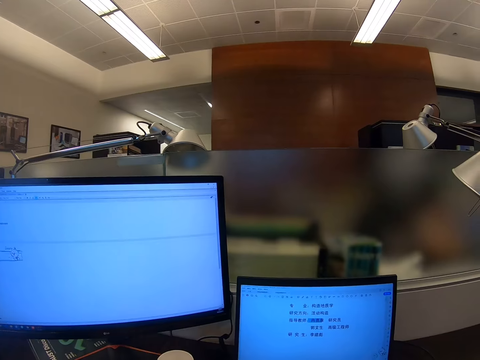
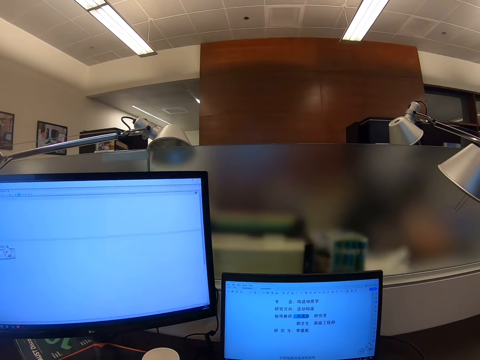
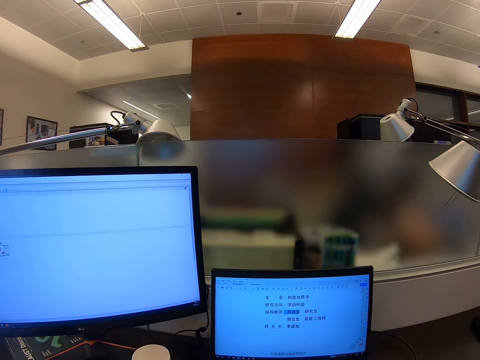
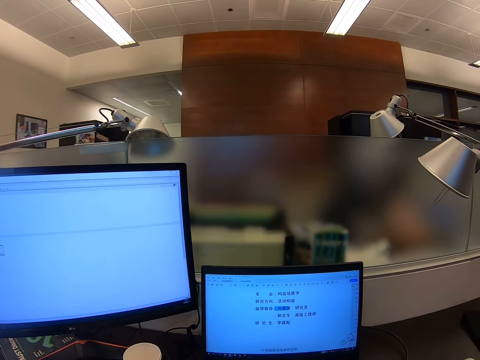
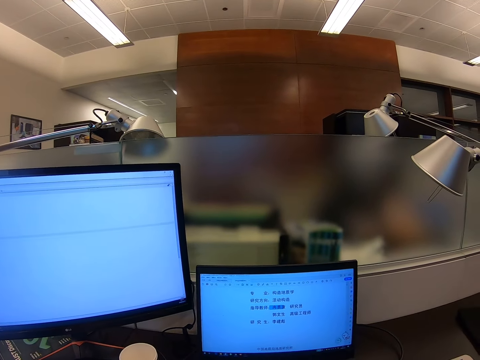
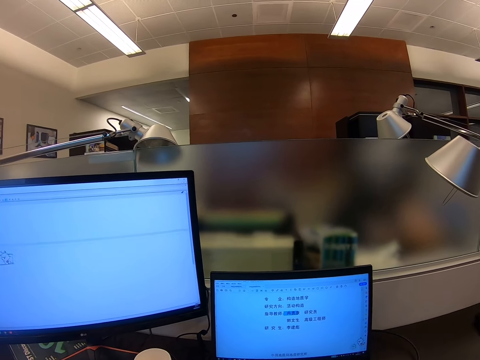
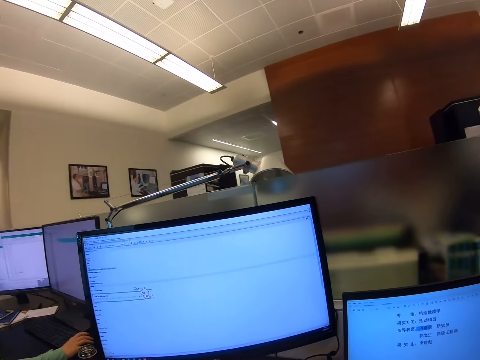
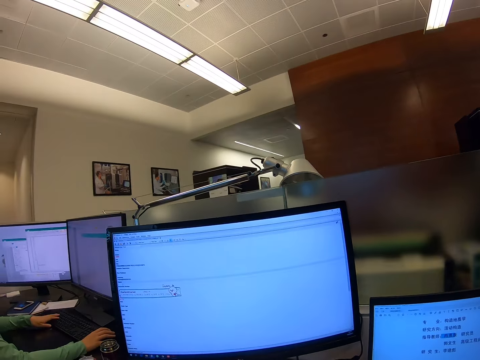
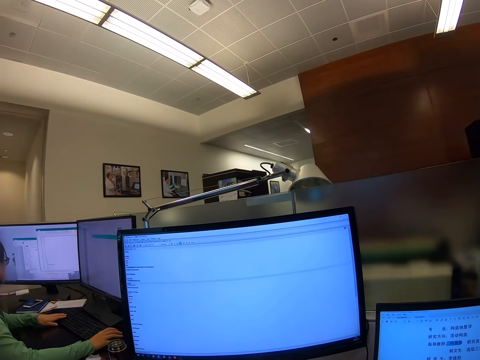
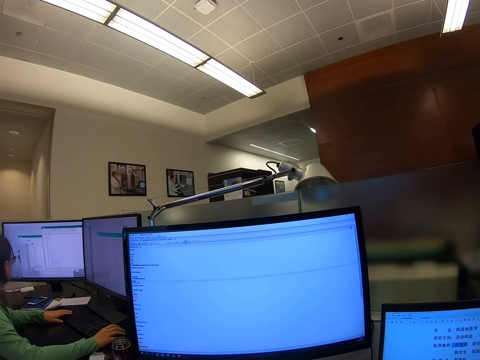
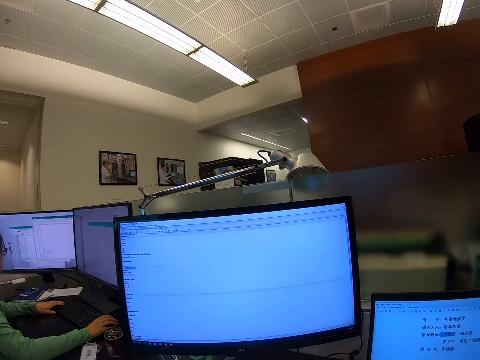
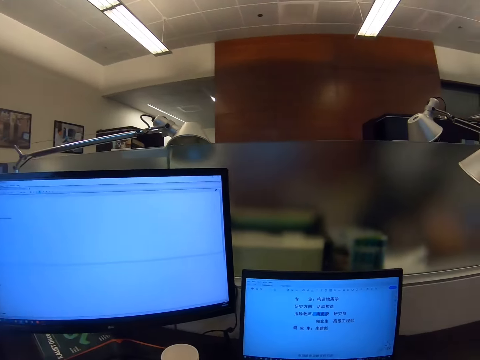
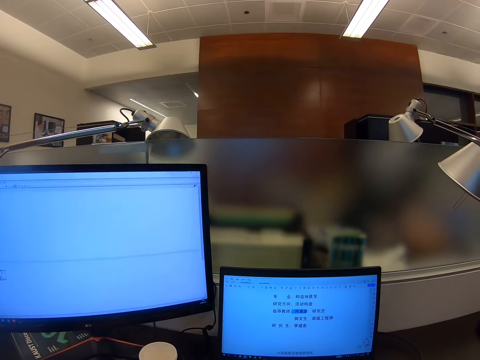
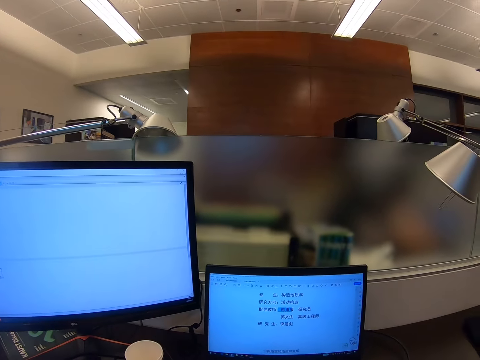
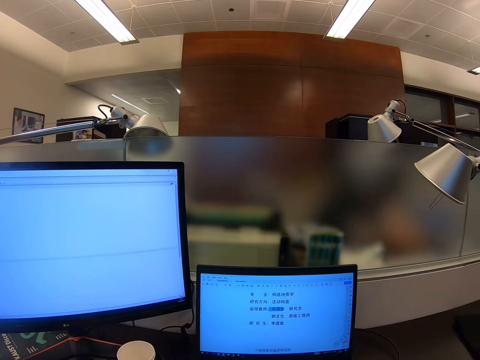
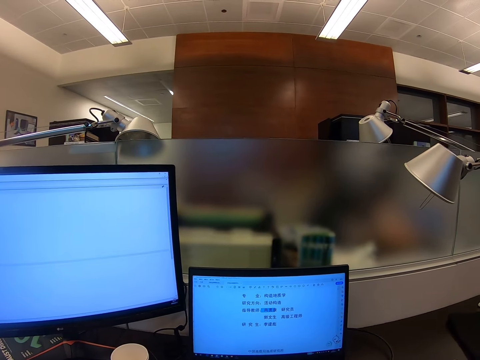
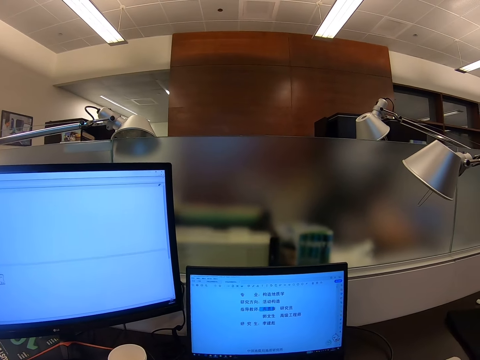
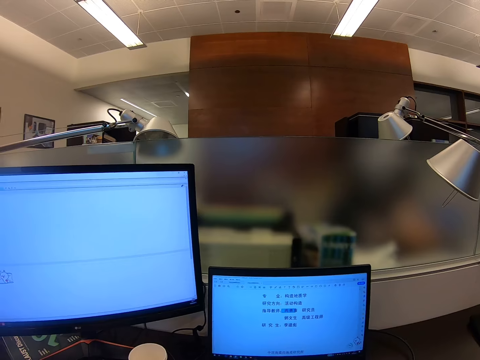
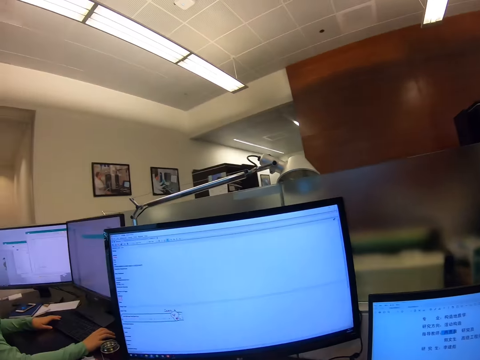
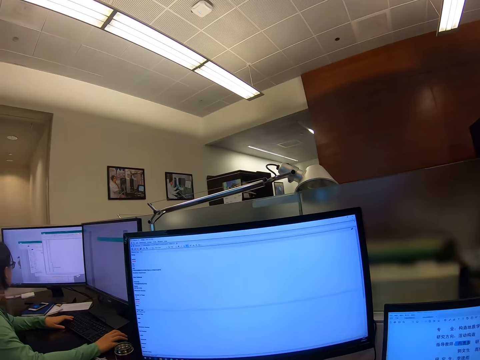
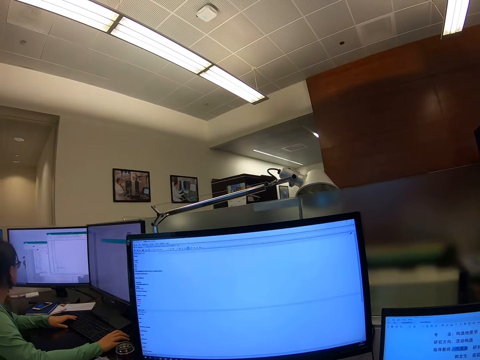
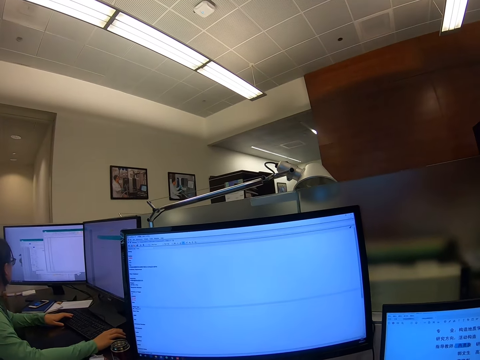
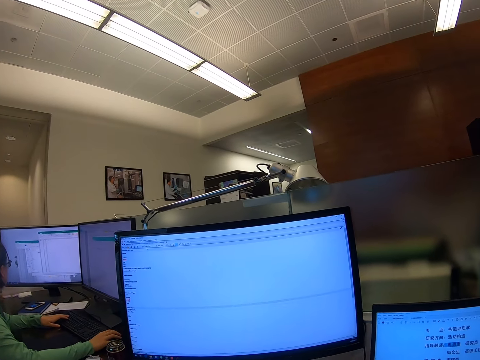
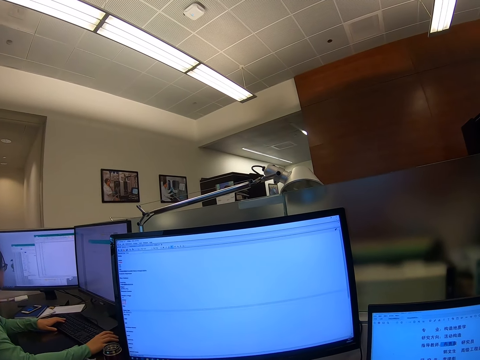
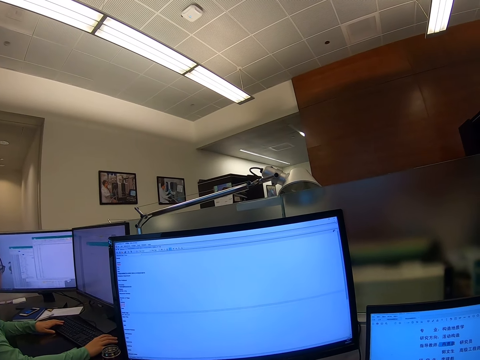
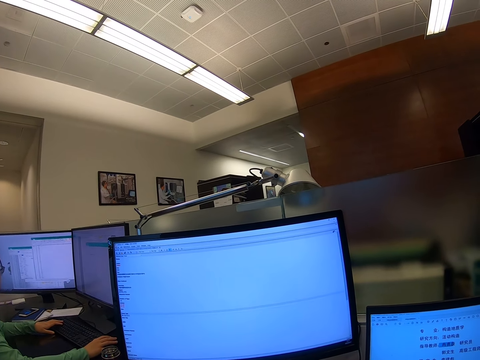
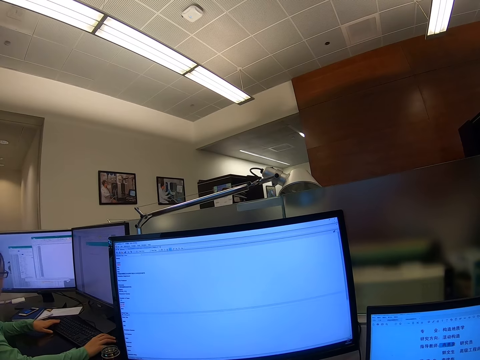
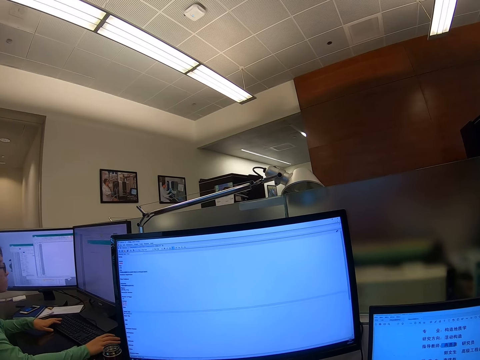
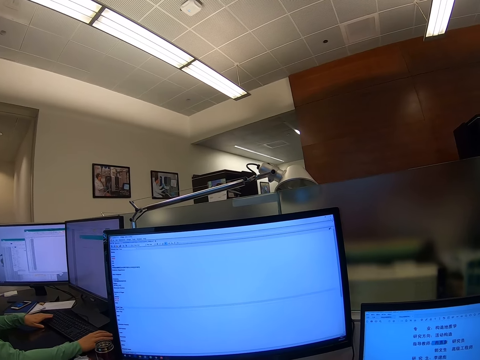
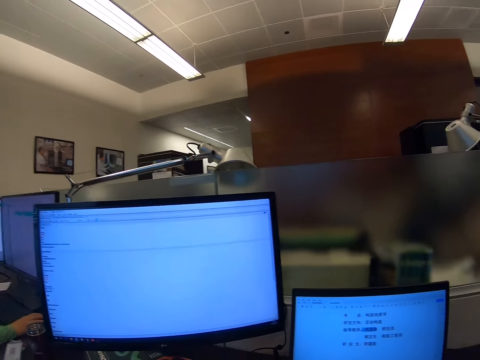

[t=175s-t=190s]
The camera wearer stares at the monitor. They scroll the monitor. A man operates the computer. The camera wearer stares at the monitor.

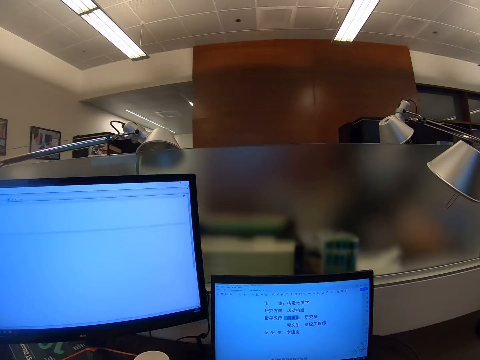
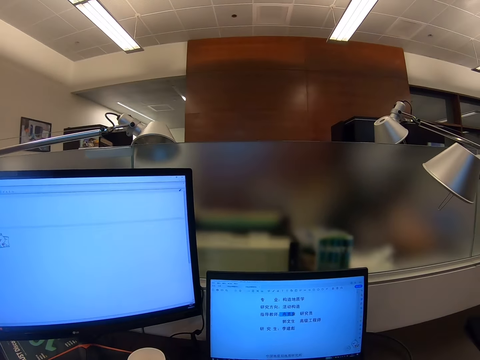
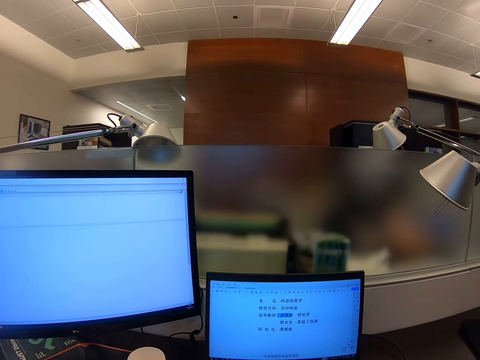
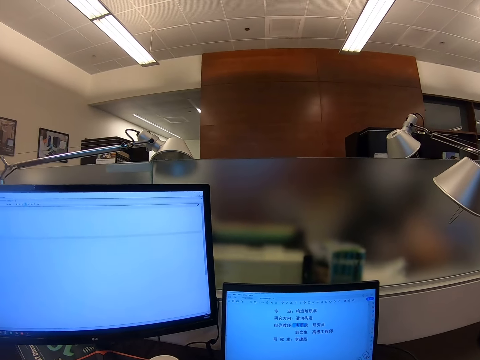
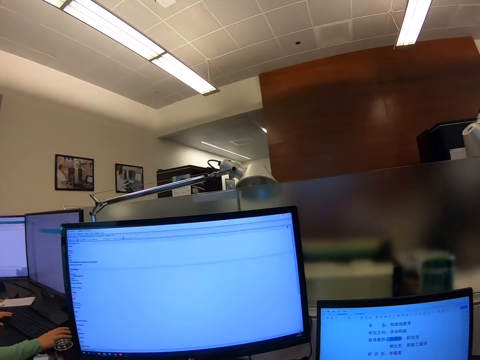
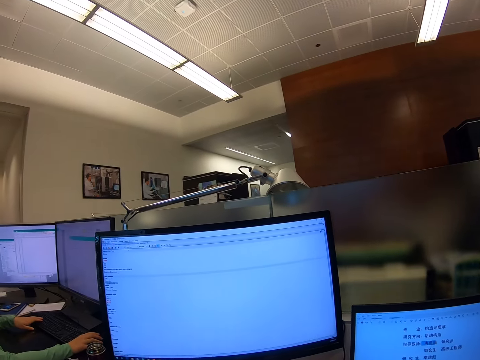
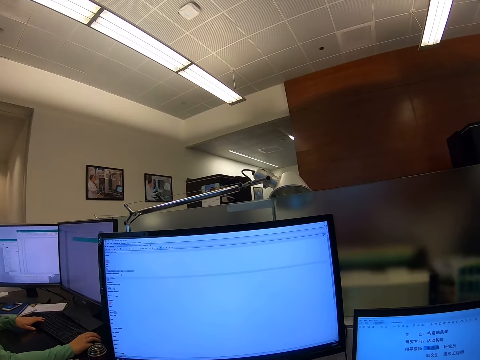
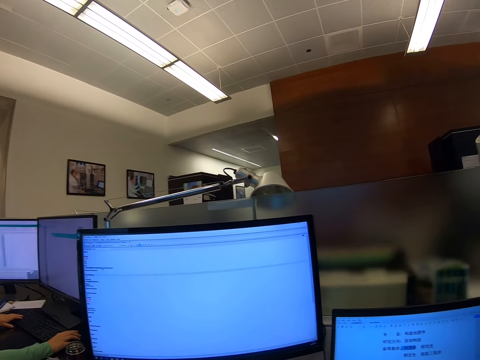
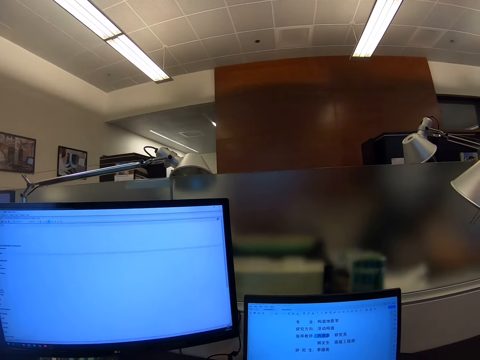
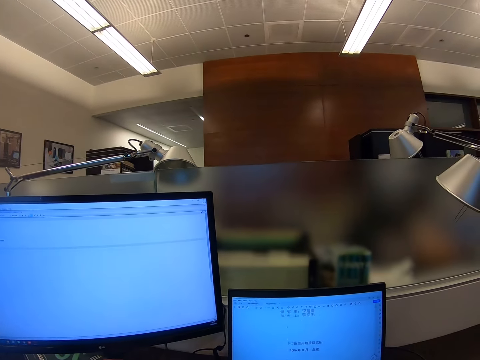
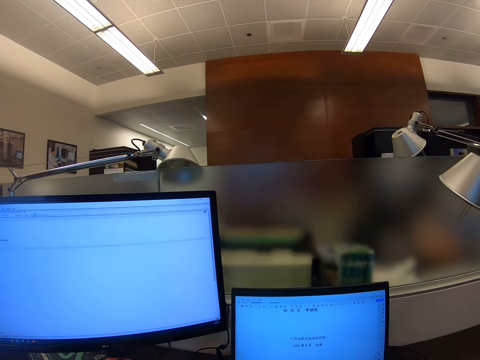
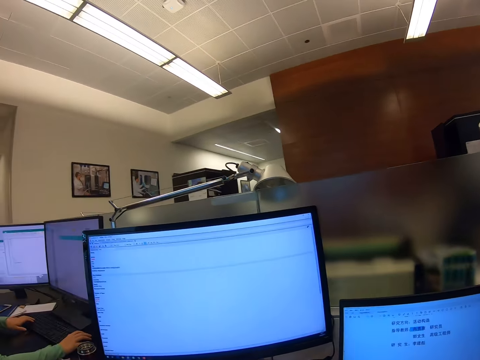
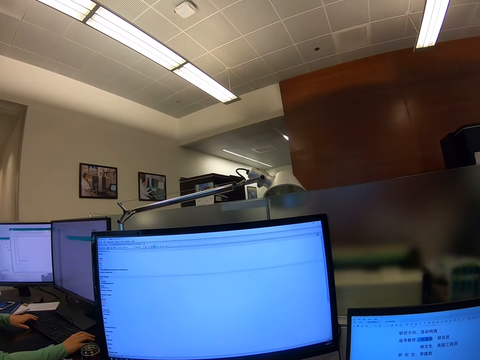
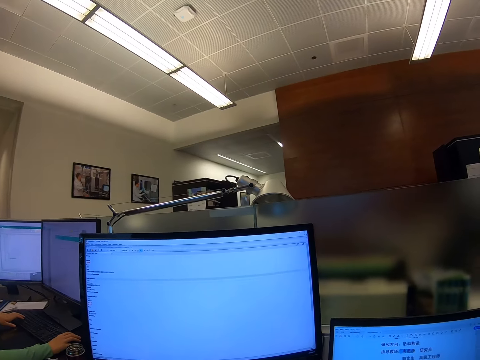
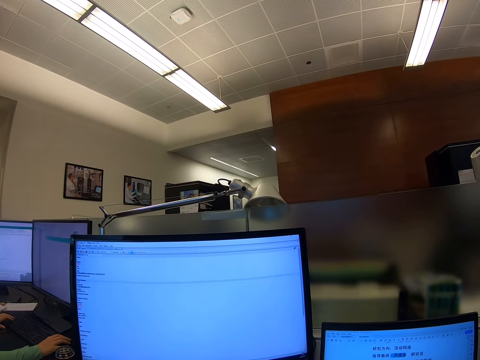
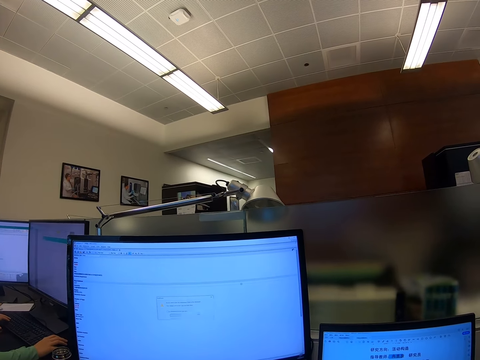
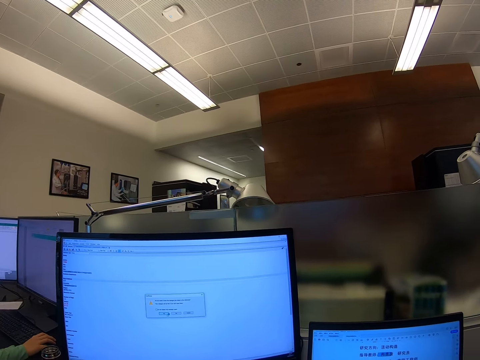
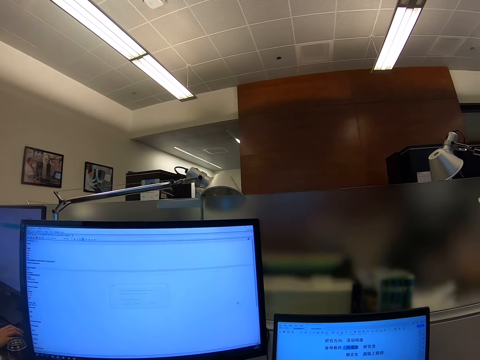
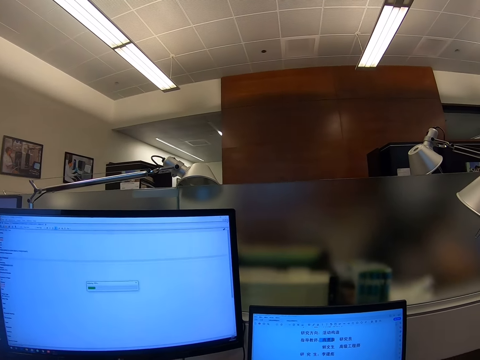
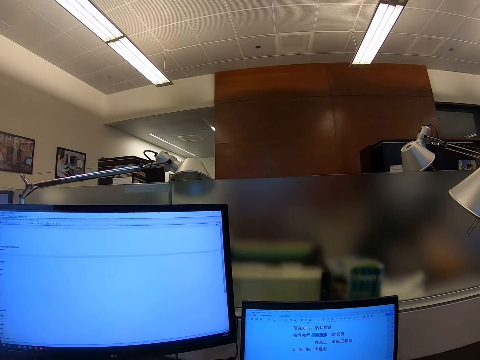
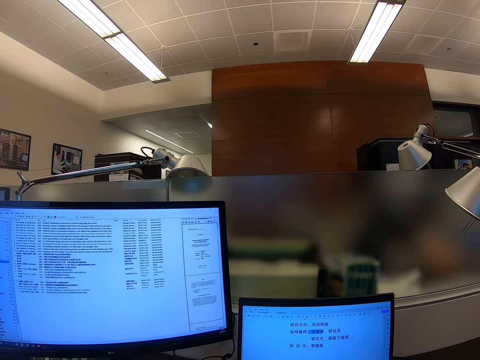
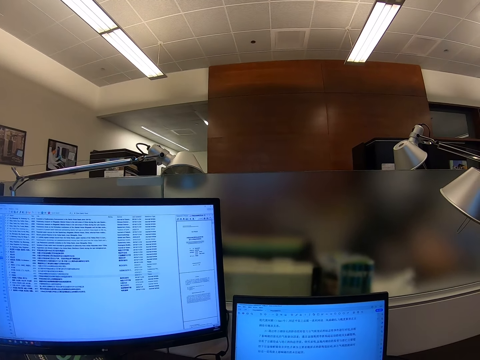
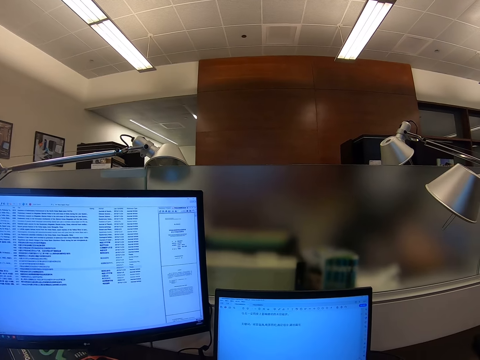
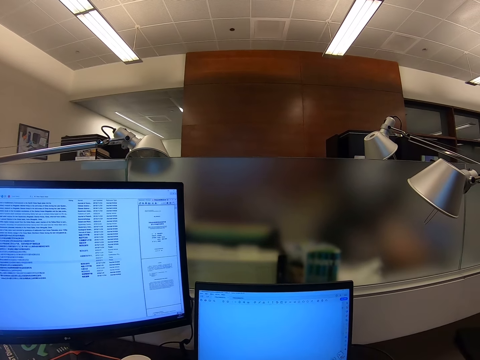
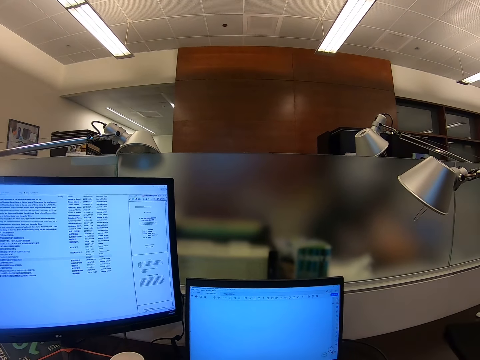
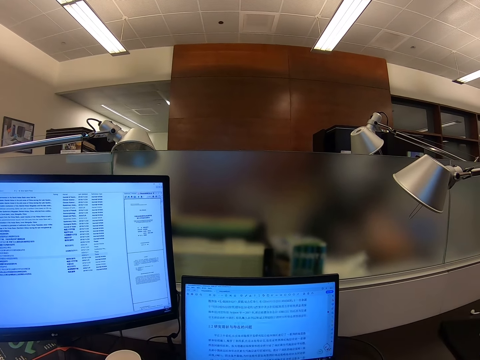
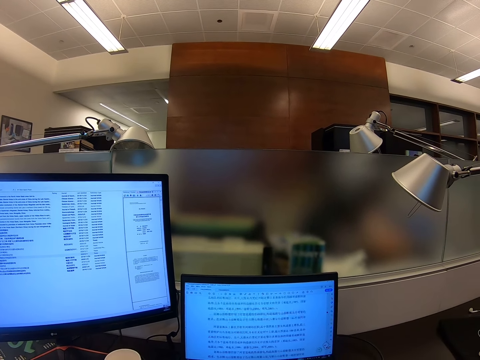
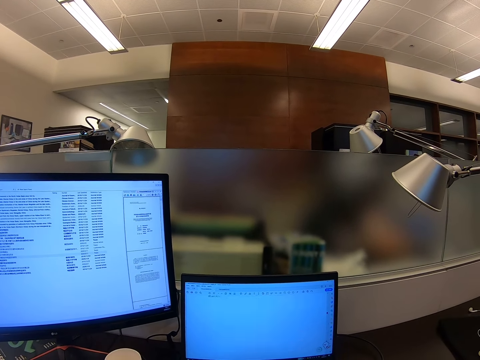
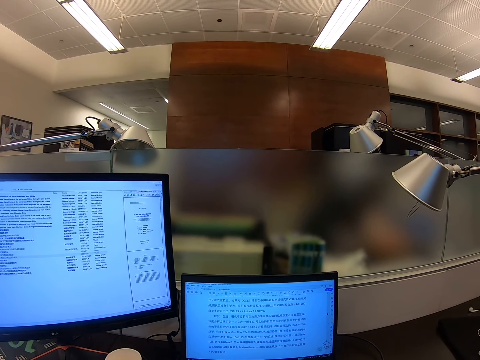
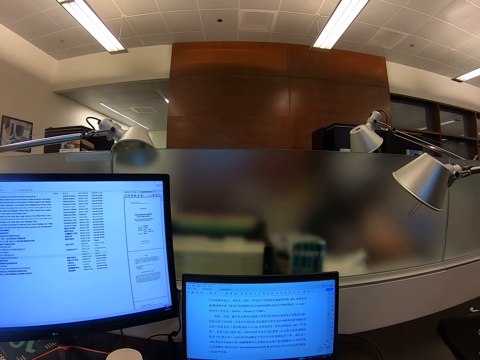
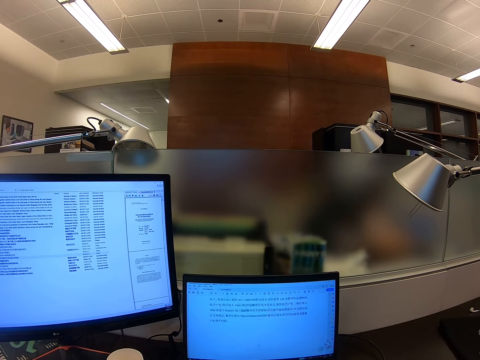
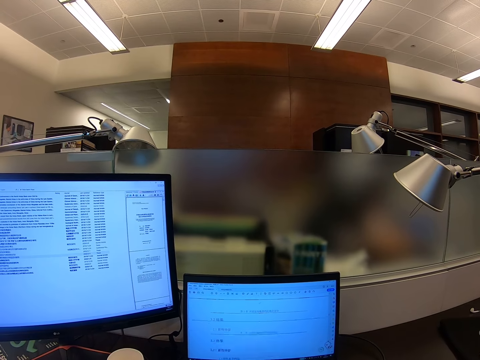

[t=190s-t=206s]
The camera wearer scrolls a monitor.
